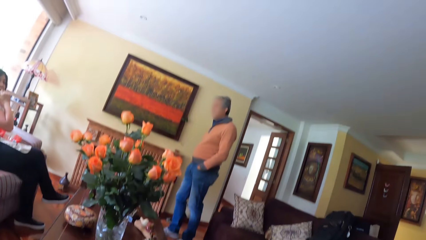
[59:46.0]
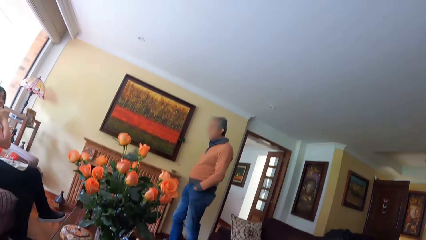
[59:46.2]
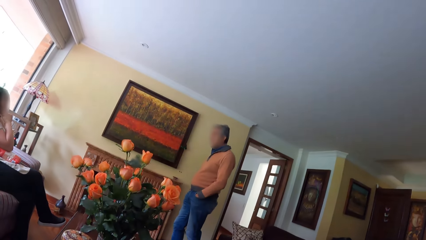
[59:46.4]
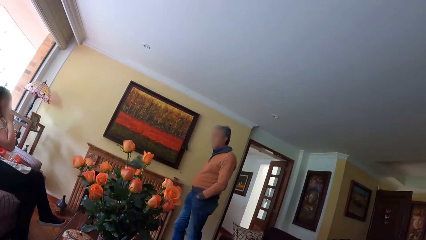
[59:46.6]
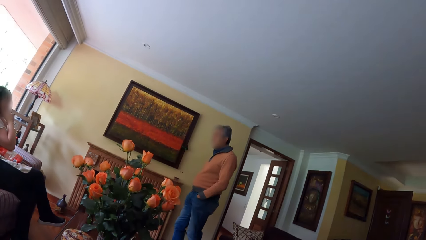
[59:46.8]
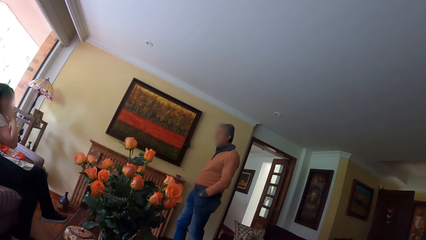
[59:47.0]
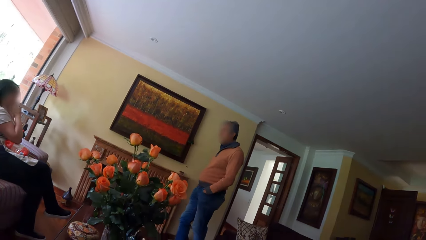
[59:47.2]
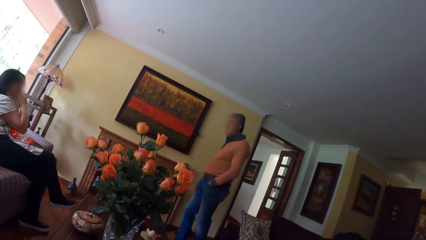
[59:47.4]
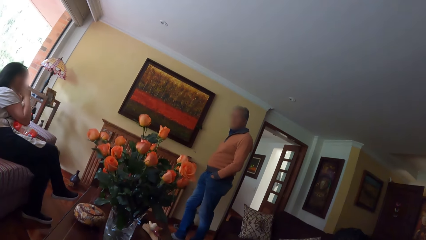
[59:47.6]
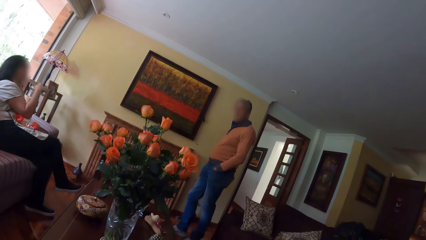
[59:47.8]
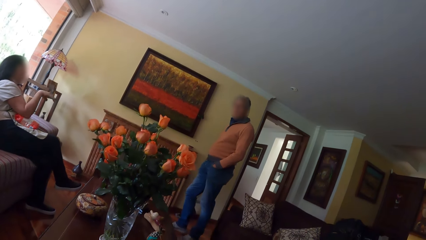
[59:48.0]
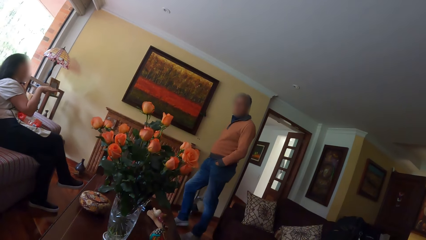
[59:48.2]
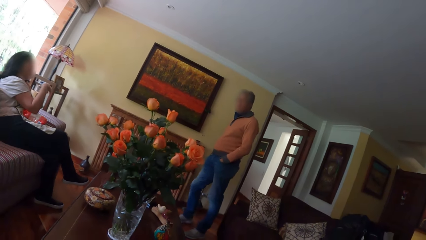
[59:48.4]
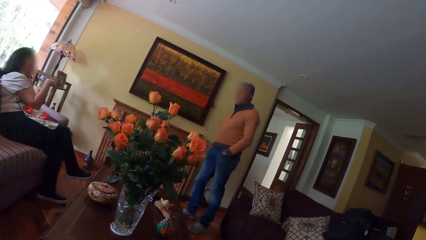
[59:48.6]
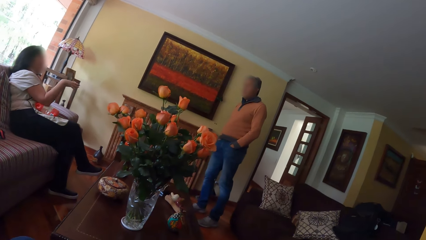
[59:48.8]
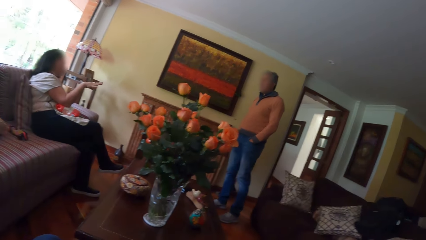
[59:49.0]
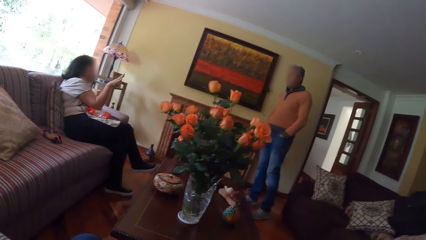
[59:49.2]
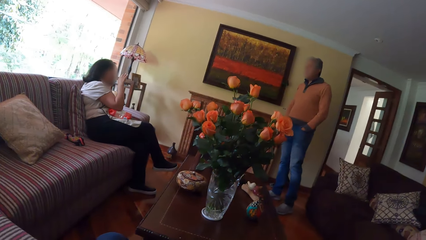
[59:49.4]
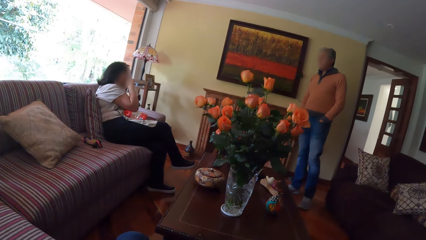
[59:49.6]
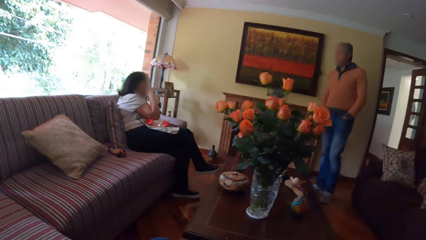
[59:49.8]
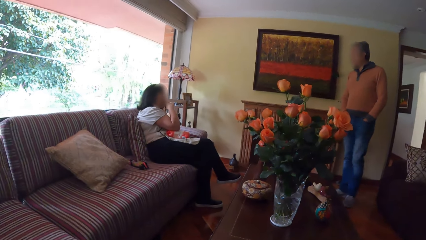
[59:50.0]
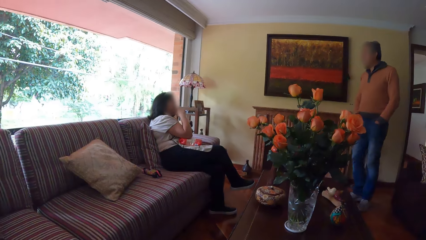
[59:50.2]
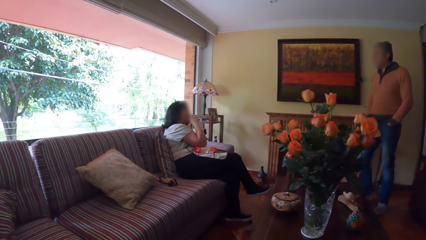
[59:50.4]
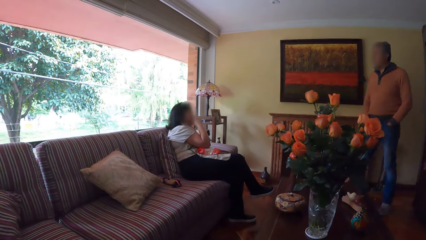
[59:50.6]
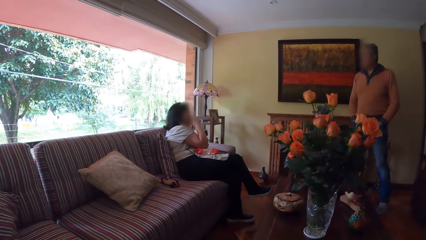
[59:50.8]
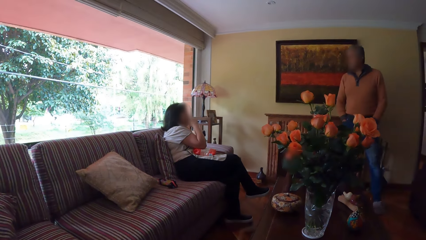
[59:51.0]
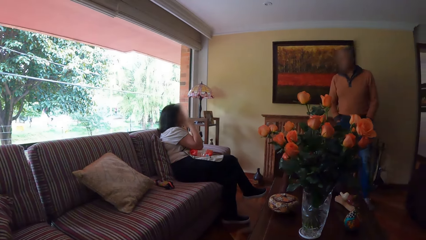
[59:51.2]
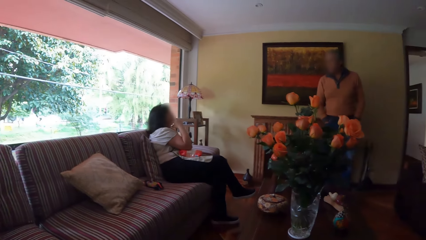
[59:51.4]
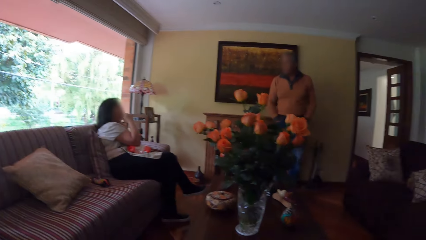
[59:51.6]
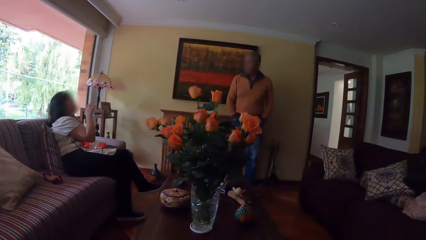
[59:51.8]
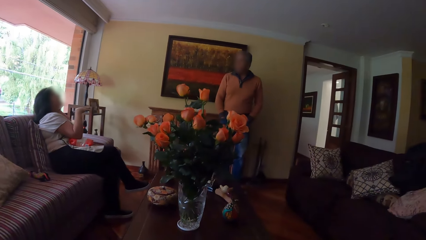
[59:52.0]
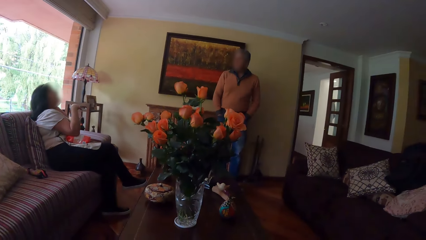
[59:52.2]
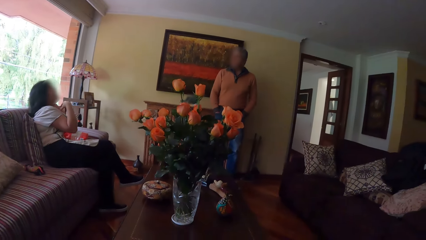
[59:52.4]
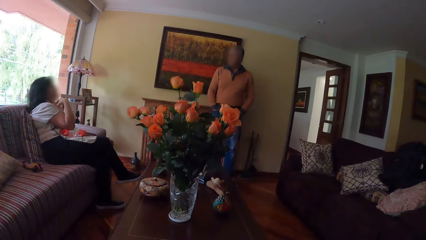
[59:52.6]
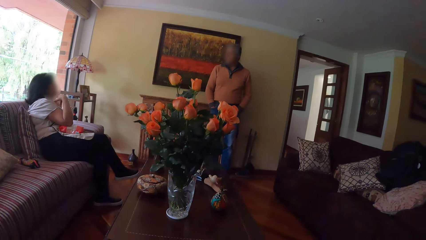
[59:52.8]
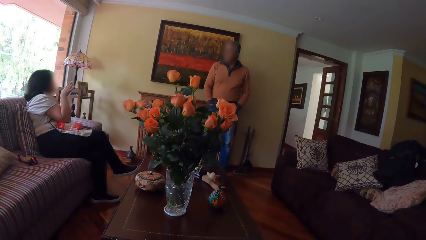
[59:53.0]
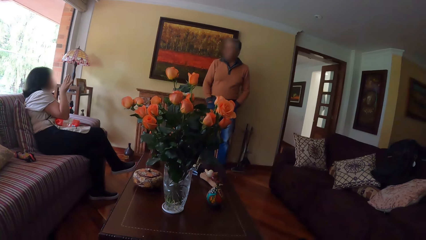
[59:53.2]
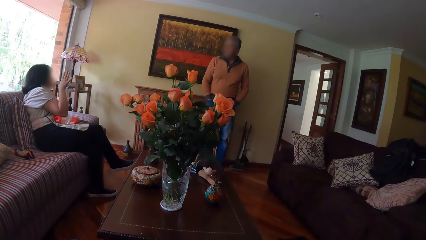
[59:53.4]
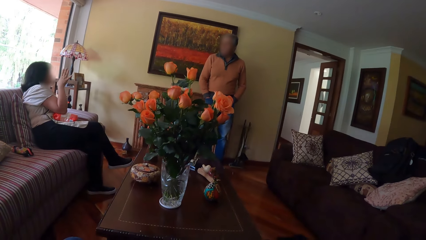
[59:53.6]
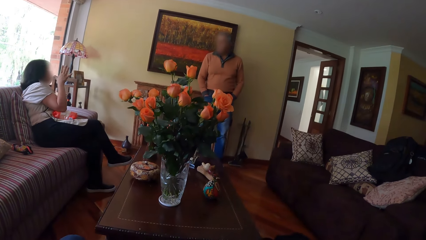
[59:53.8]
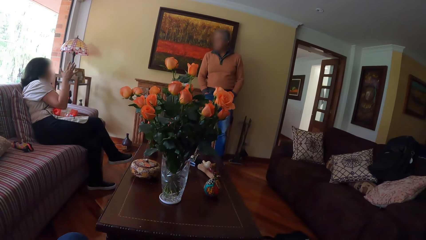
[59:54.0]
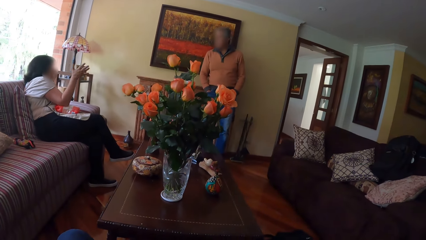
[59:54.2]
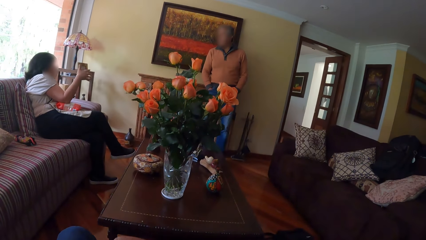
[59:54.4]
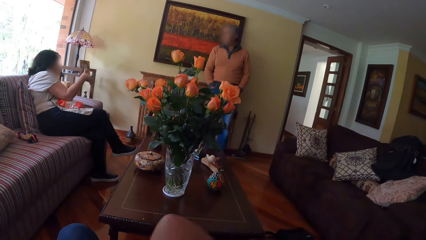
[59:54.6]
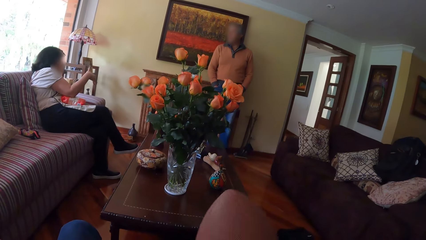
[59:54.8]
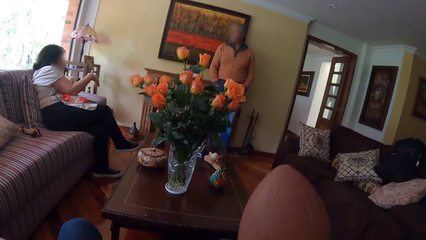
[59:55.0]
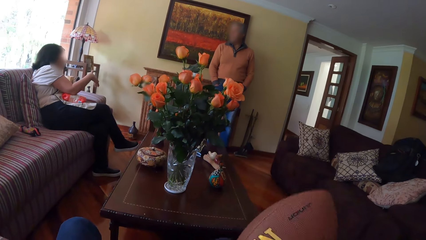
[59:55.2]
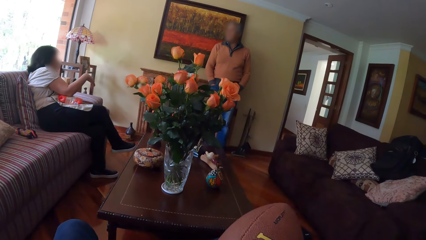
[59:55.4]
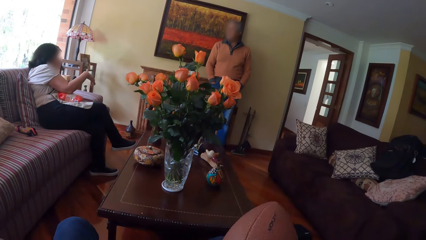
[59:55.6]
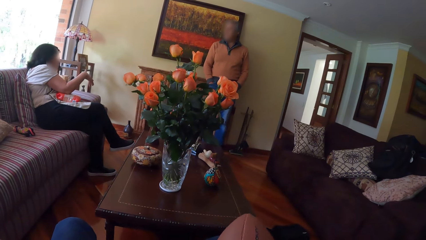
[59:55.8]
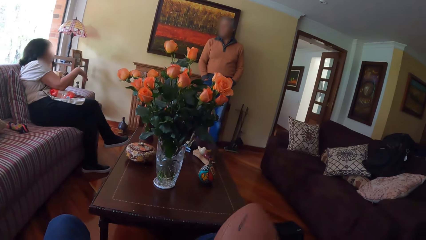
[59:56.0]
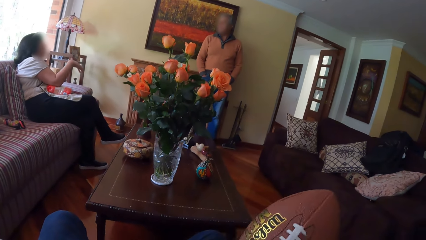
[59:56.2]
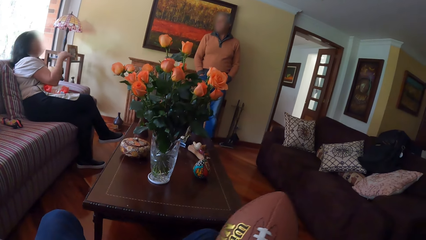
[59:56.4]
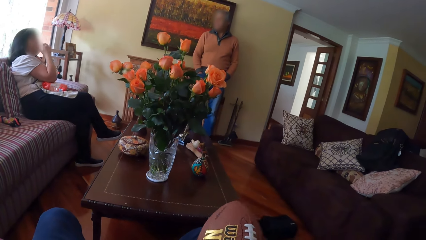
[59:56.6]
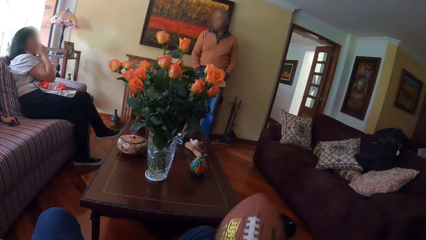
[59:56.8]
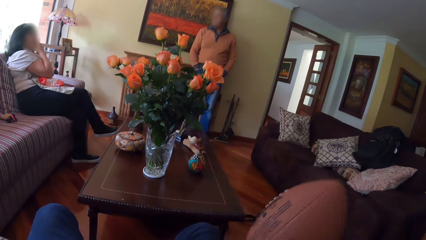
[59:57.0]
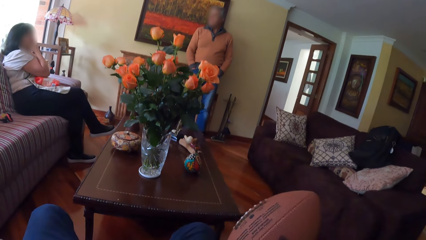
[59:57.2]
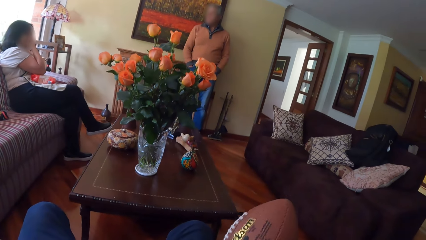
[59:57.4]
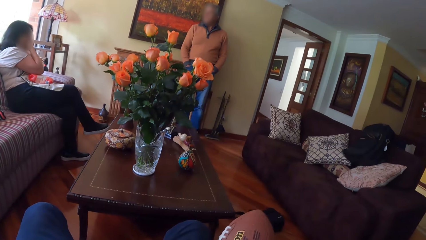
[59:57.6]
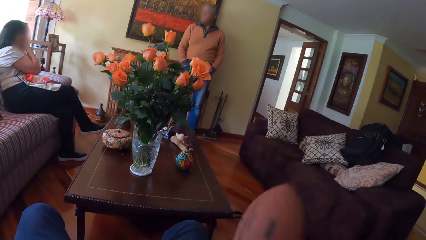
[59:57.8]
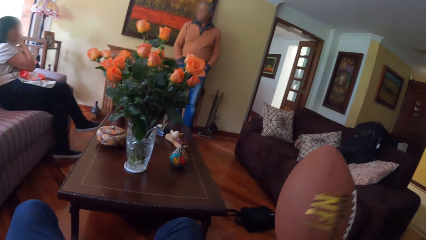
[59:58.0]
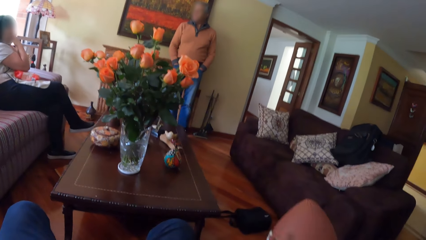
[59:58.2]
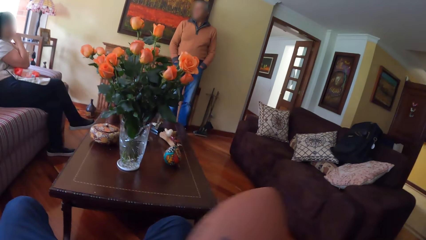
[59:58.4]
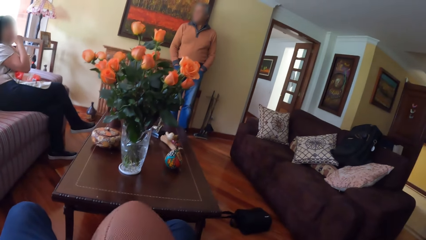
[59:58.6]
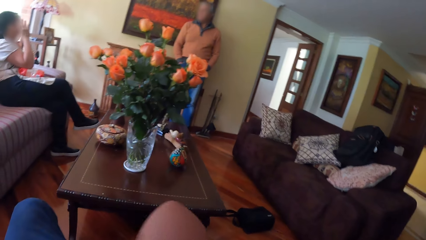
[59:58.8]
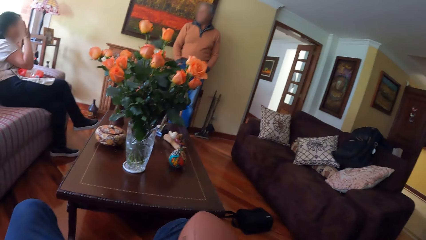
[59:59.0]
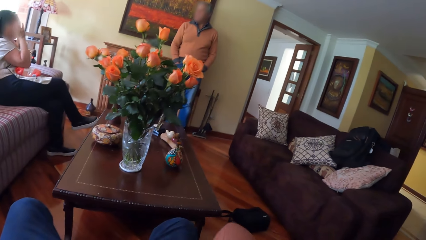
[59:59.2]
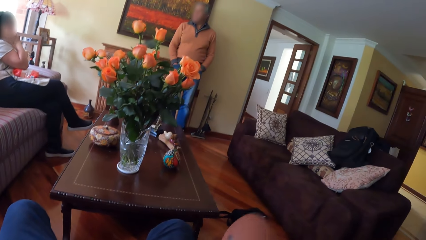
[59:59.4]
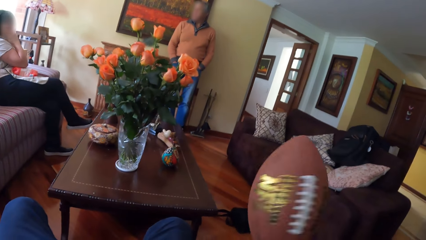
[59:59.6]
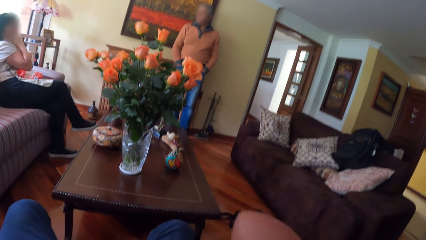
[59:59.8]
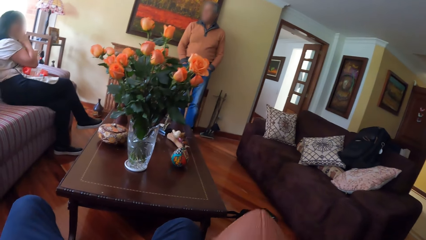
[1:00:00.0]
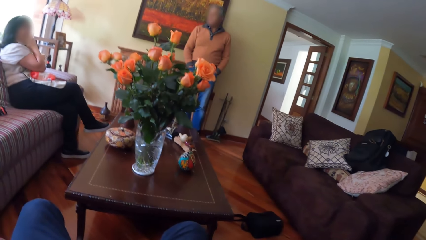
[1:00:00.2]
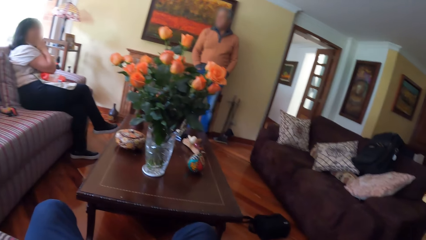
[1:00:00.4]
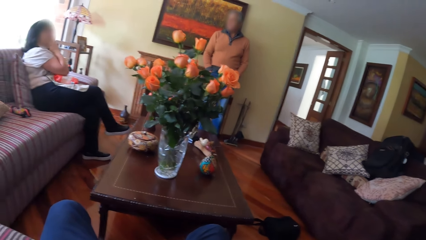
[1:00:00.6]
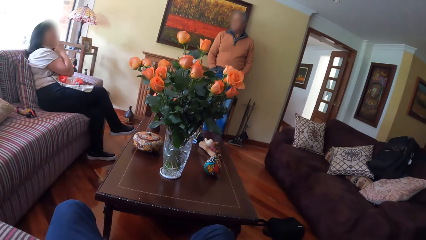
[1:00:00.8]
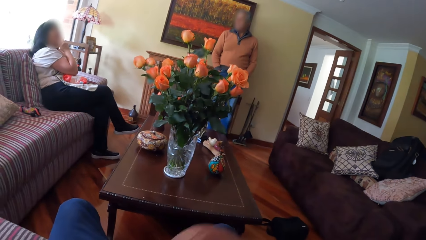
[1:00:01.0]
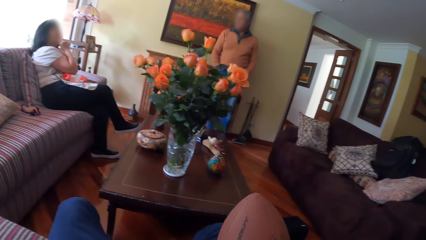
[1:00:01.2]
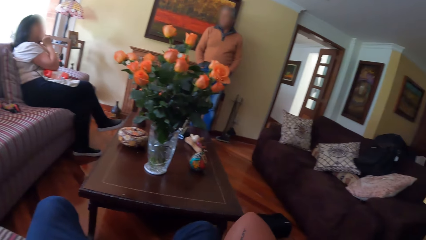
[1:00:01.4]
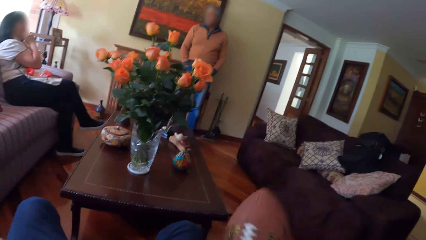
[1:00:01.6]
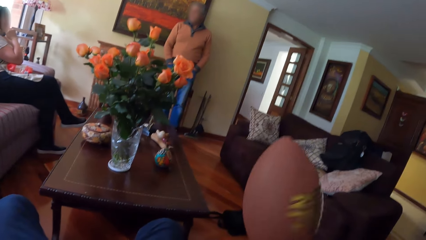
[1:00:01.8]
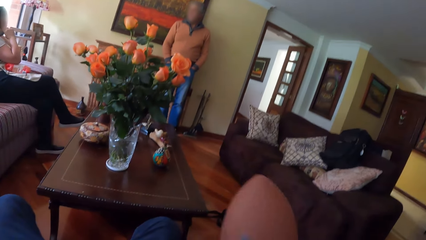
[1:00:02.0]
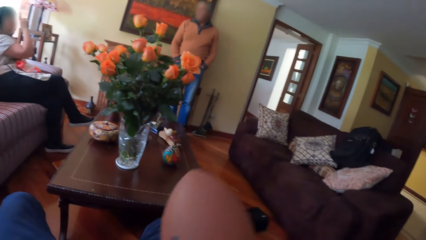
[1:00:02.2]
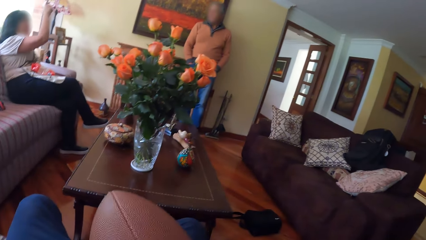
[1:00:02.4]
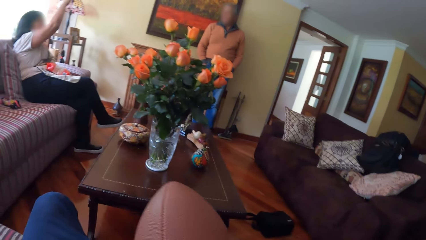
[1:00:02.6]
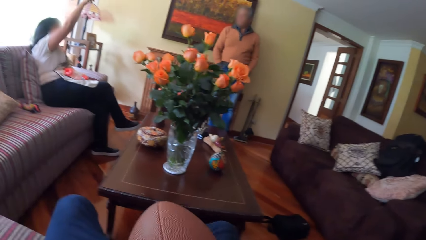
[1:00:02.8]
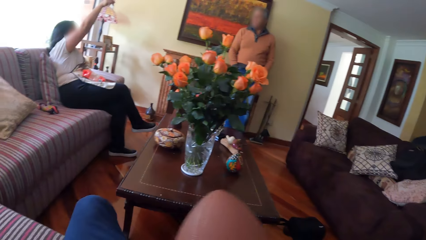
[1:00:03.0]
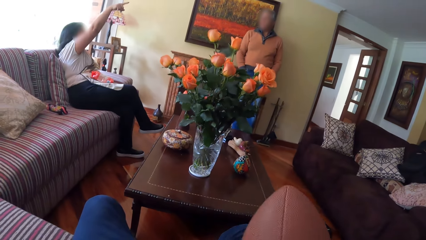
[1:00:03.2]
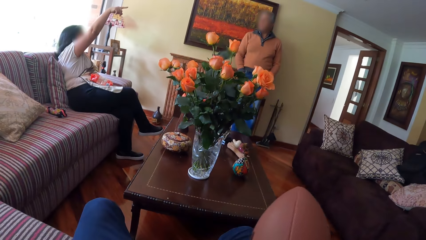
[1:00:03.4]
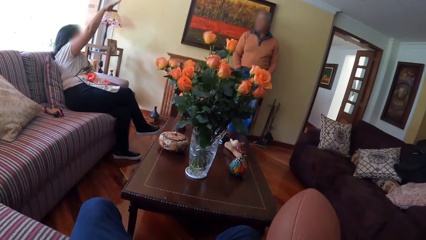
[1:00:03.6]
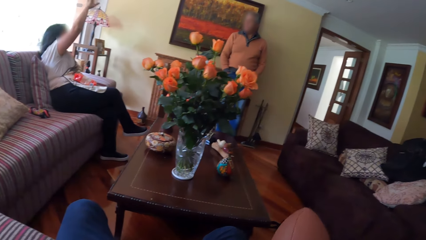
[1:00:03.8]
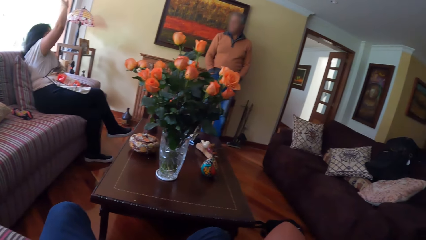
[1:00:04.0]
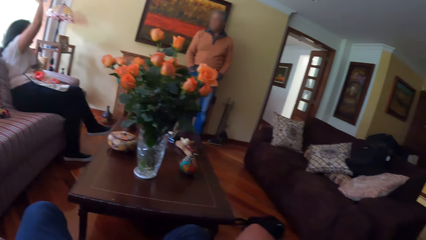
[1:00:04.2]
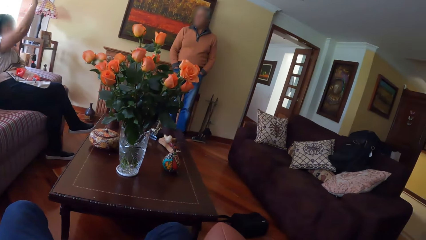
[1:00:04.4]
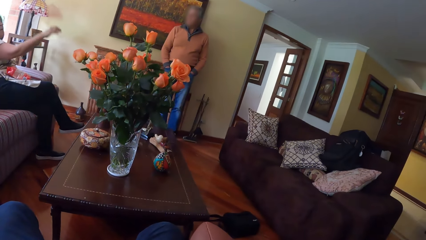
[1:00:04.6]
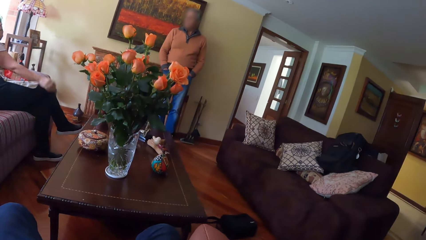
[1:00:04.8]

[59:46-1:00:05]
A man leans on a fireplace. The camera wearer moves the rugby ball.
